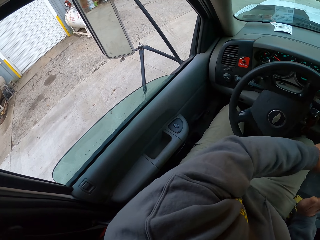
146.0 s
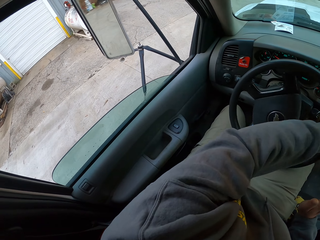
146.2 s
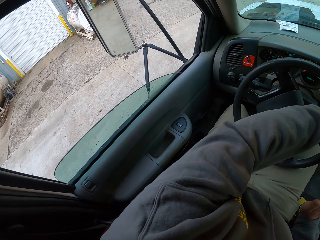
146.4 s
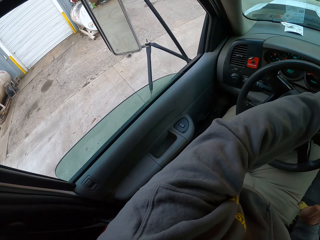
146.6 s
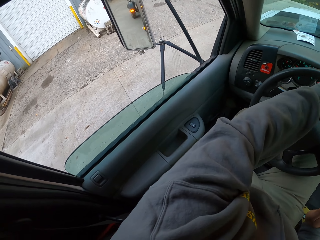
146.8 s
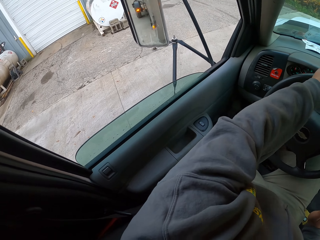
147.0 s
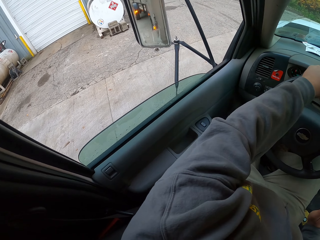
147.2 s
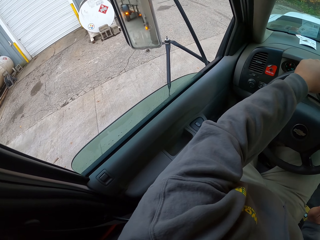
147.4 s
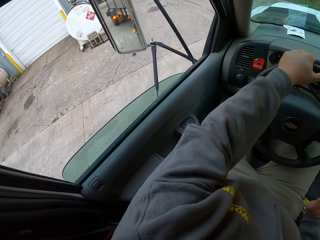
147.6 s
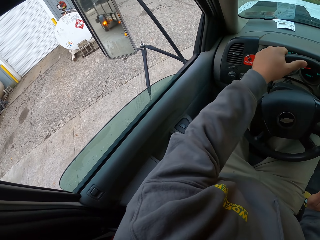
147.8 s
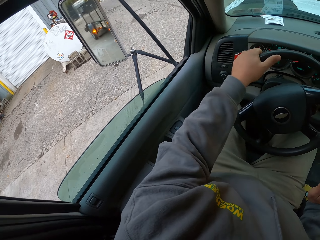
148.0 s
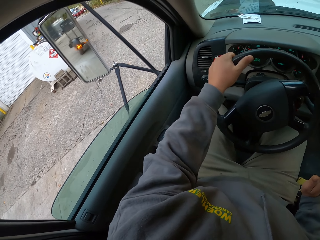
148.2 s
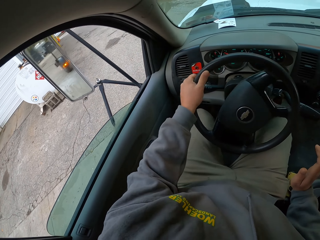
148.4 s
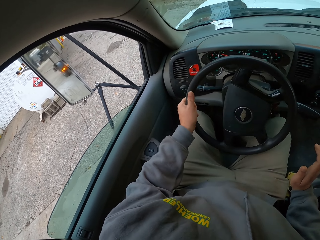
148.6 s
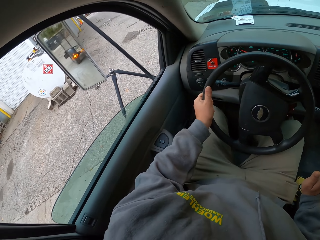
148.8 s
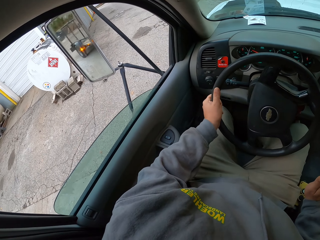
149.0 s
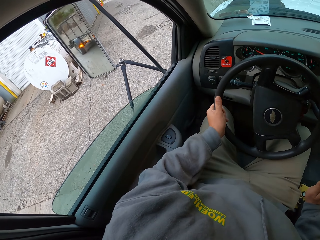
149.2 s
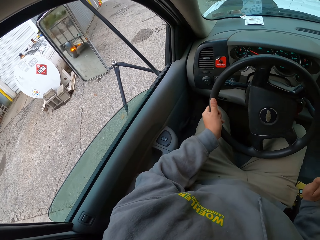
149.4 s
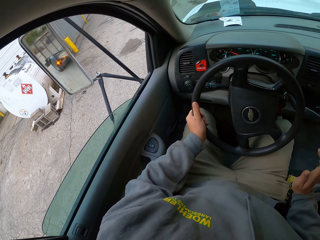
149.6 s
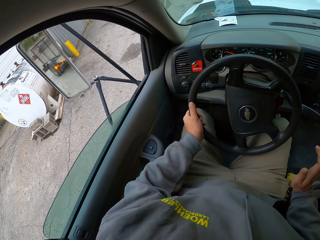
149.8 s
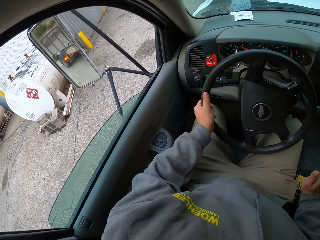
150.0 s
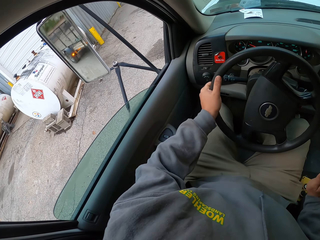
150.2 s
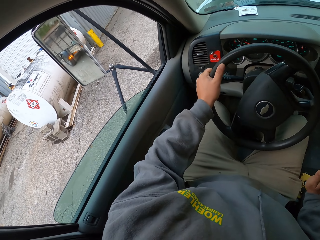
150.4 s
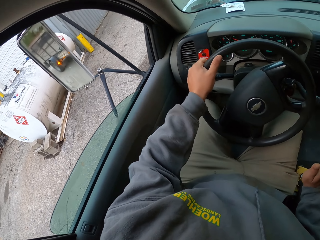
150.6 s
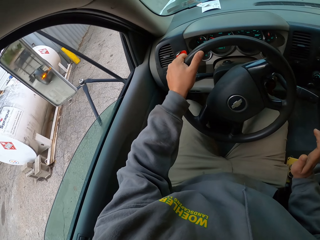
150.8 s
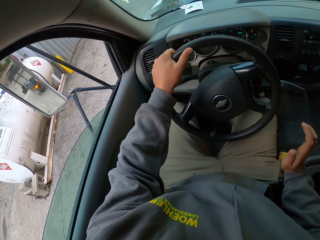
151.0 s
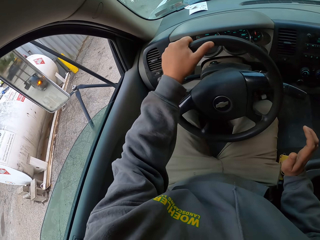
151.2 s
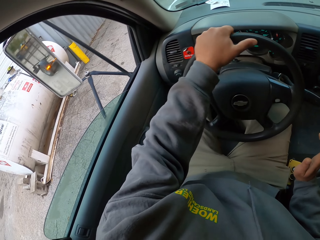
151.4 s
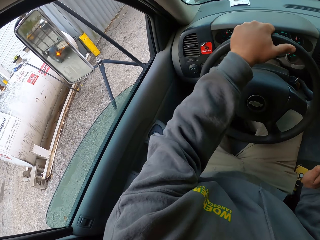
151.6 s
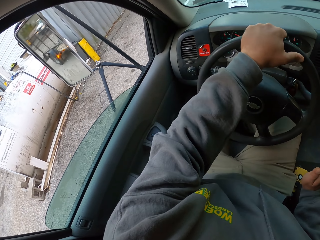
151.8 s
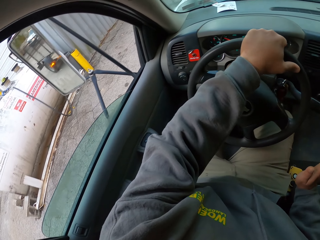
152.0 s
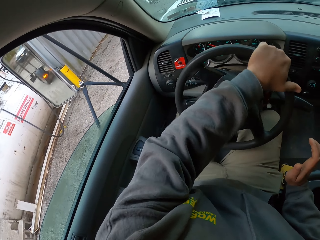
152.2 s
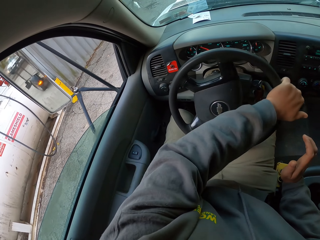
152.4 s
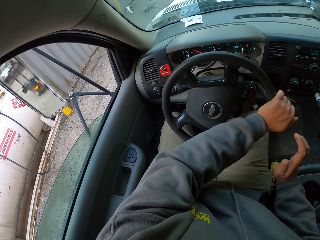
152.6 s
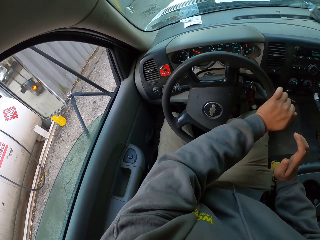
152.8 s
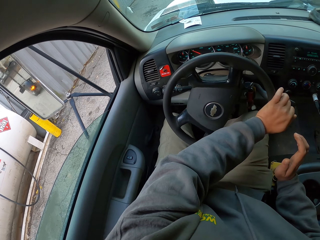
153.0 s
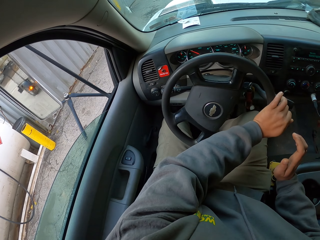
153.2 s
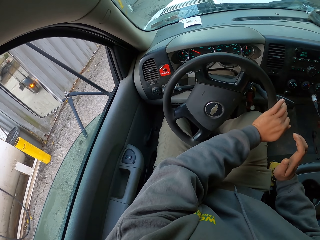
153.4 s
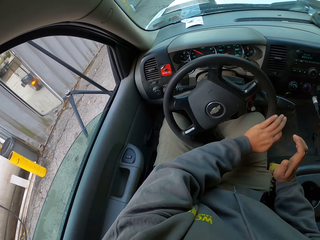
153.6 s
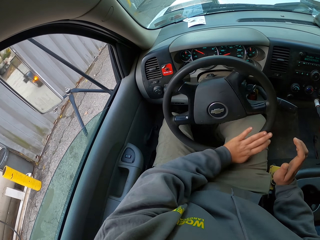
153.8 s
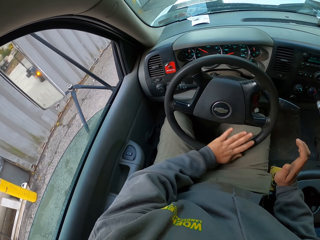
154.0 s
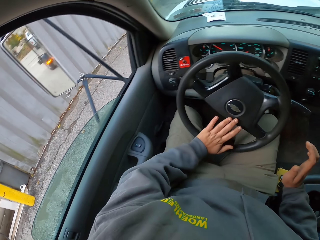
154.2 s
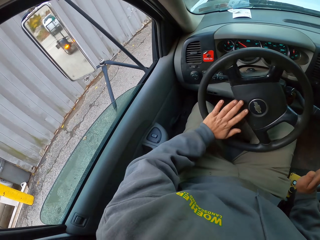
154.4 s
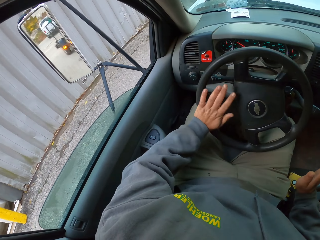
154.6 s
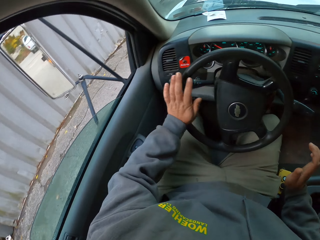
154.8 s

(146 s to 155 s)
The camera wearer looks on the left. They drive.

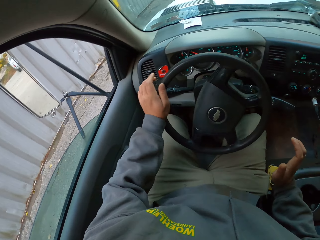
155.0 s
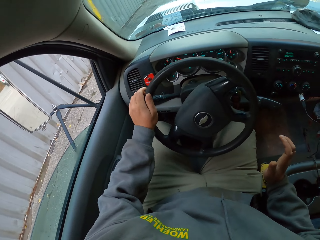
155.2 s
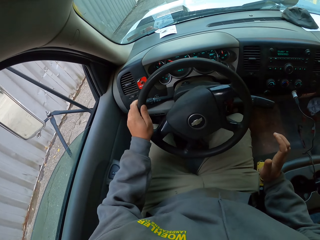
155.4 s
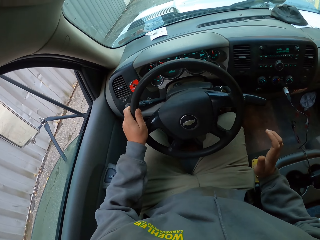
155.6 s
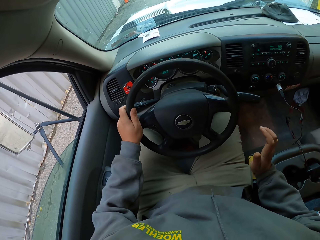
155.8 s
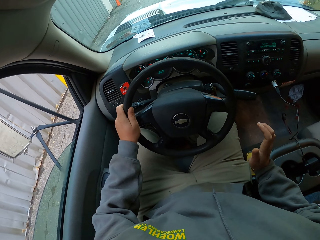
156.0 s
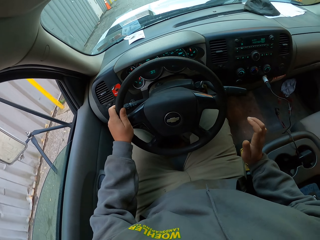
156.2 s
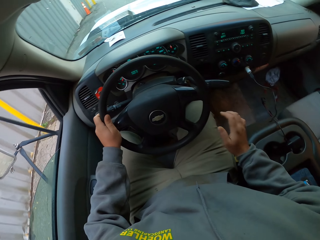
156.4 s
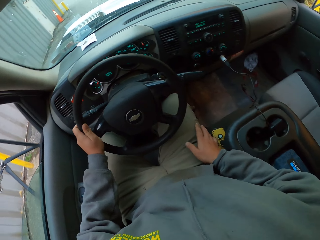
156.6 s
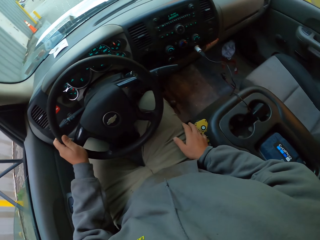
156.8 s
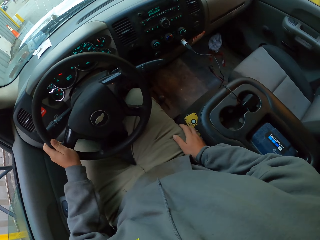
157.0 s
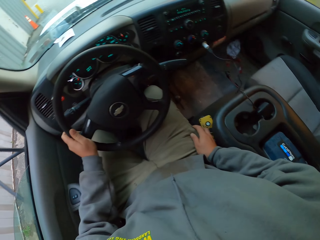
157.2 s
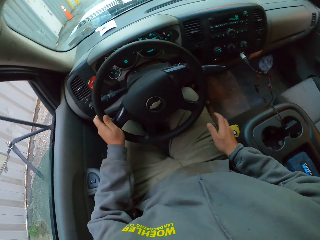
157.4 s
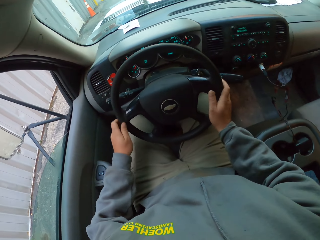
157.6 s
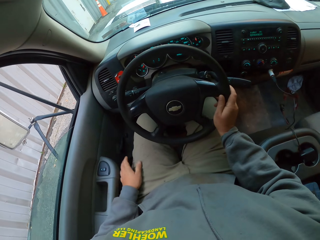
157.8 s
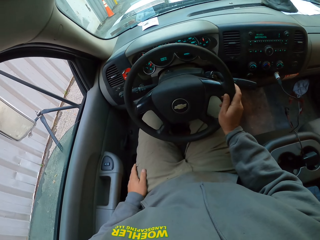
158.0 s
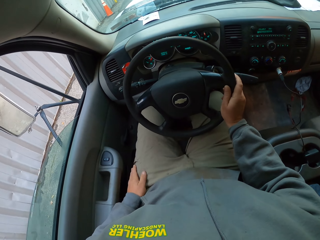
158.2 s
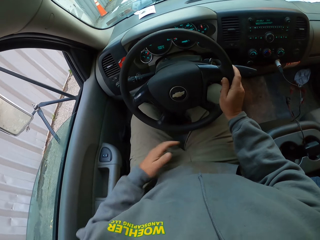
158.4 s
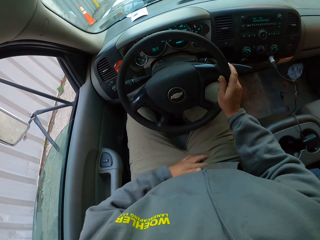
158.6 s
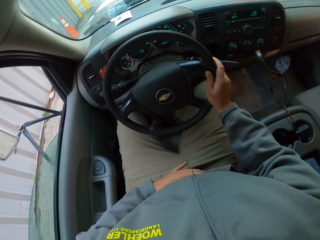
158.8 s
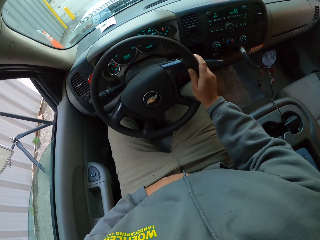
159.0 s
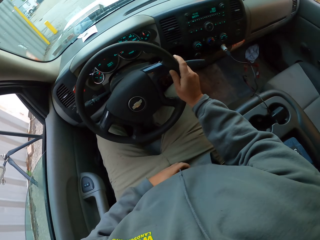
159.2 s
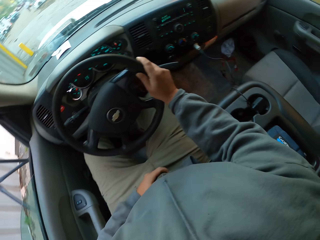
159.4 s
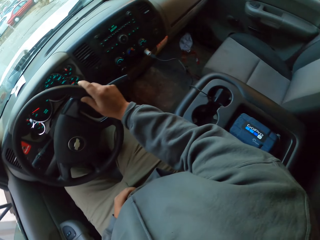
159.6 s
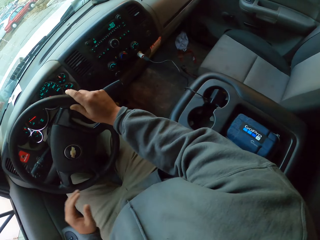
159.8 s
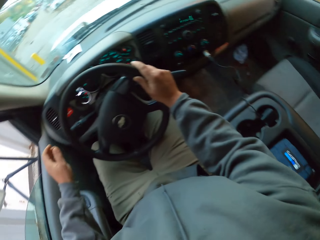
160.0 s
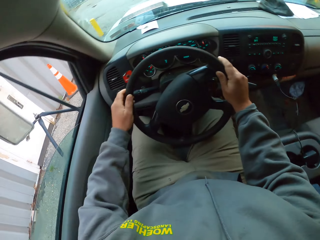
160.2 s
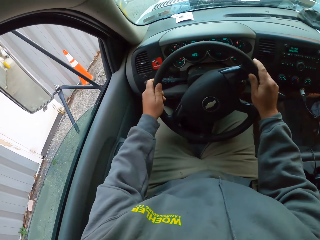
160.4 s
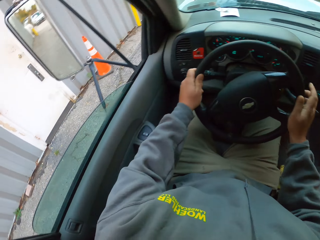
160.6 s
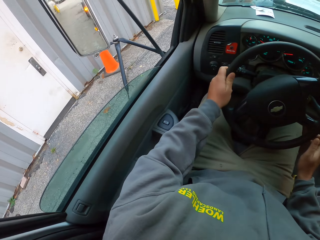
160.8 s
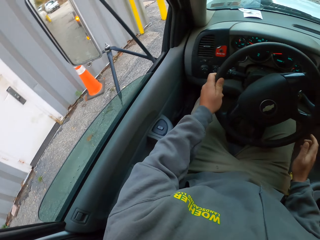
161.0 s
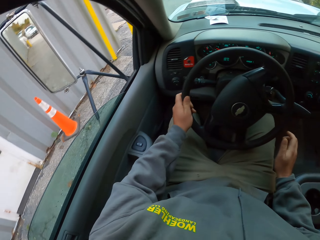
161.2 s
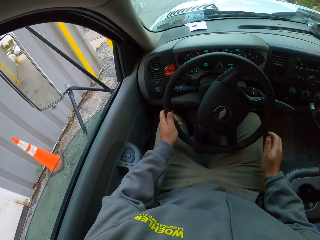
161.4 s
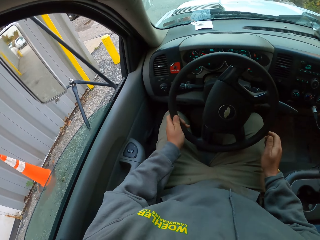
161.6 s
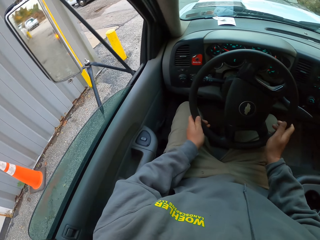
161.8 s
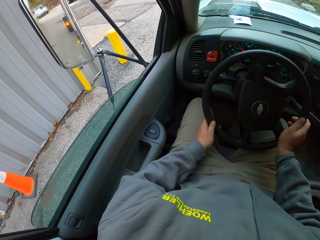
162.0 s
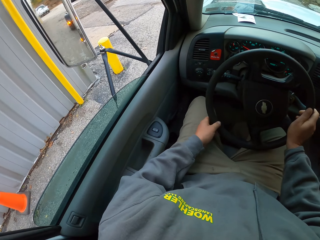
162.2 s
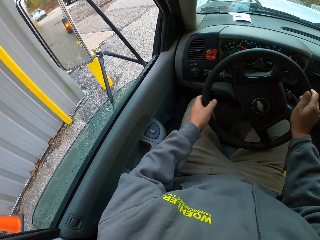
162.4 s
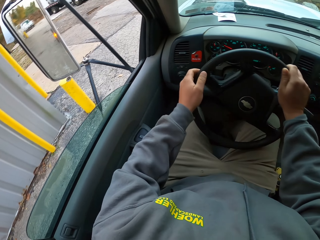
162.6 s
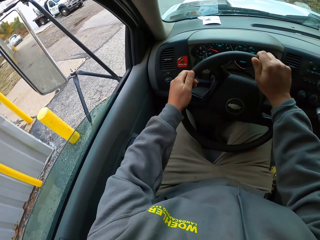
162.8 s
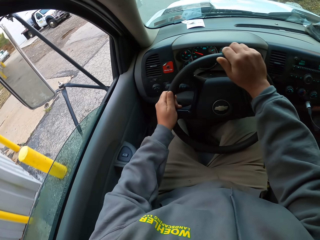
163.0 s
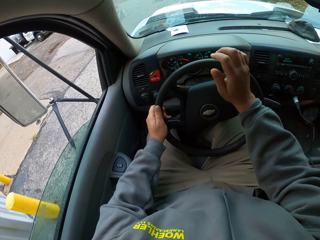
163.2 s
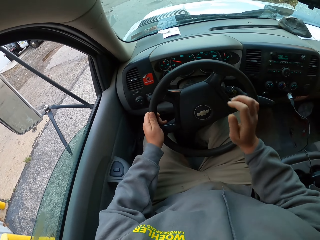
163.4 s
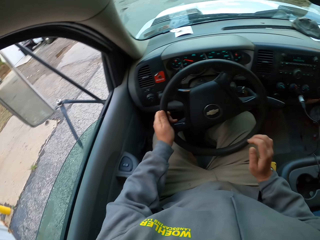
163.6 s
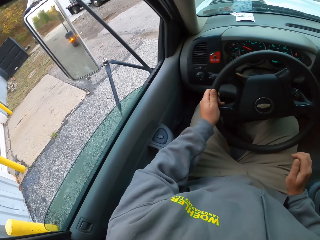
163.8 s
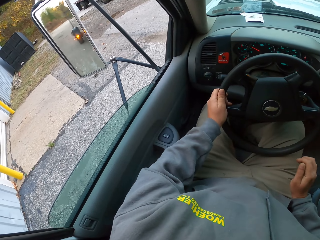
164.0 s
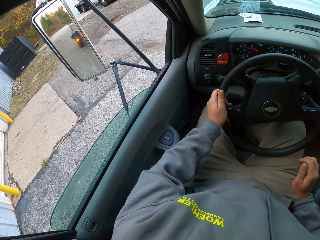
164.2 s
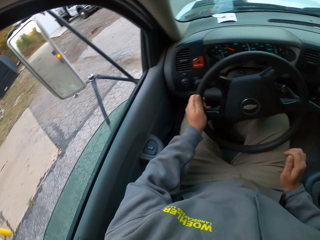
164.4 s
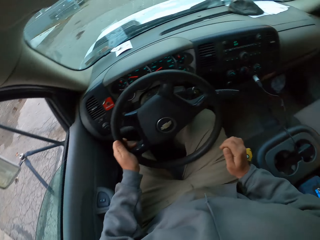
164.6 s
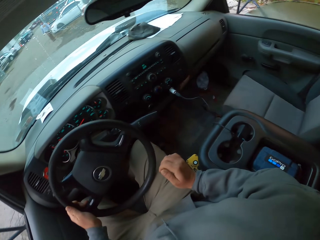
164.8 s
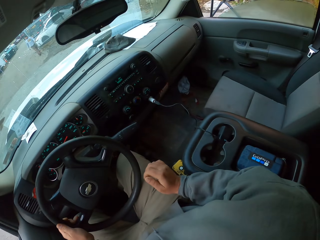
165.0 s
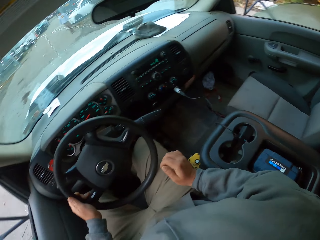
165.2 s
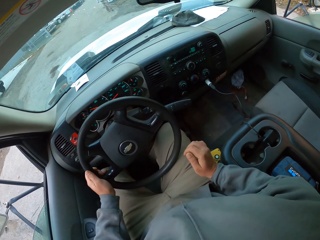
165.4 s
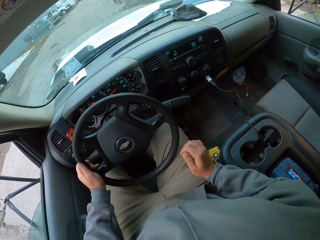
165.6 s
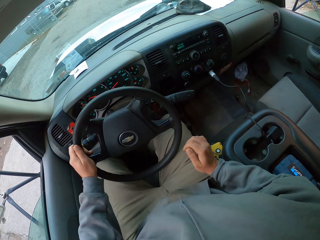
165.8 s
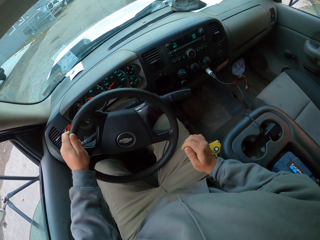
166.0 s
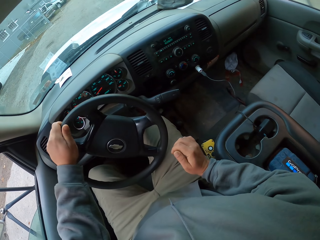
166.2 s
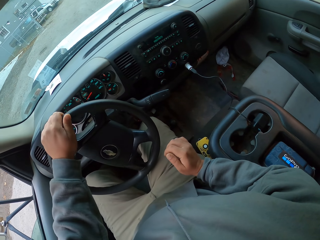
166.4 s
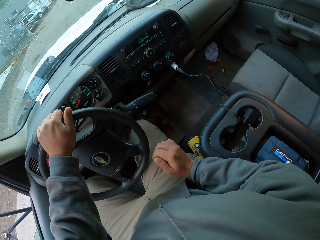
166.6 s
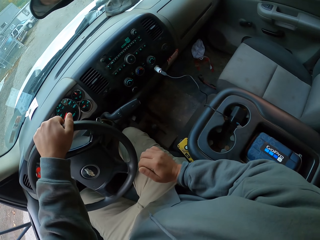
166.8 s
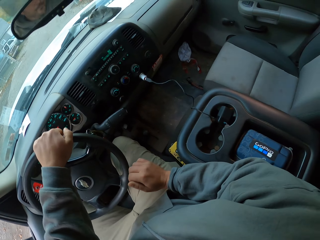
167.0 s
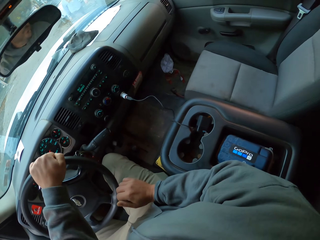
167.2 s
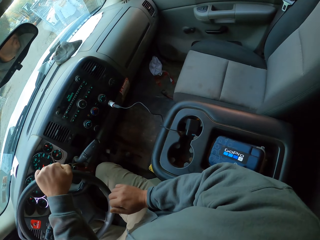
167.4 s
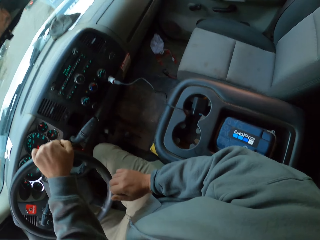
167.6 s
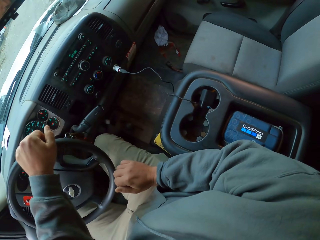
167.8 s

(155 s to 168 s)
The camera wearer touches his right pocket. He touches his left hand. He touches his stomach. He holds the steering with two hands. He slows a car.
